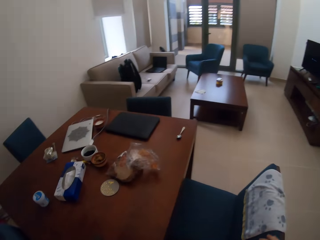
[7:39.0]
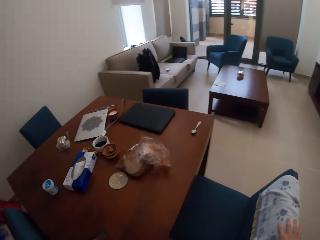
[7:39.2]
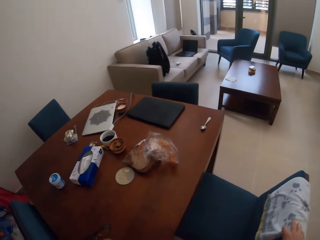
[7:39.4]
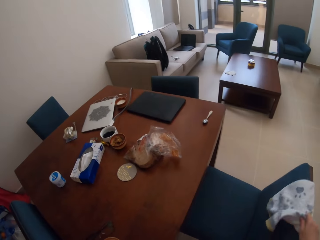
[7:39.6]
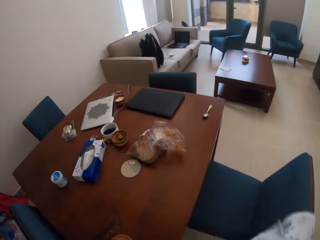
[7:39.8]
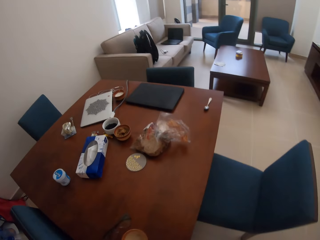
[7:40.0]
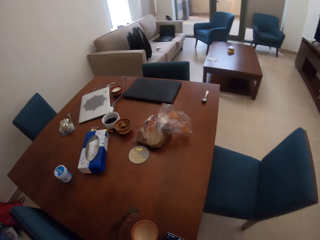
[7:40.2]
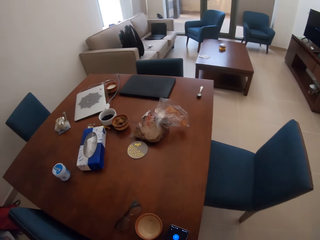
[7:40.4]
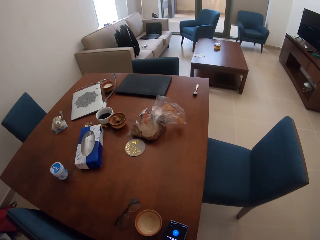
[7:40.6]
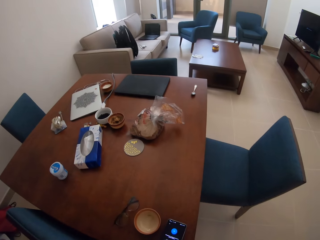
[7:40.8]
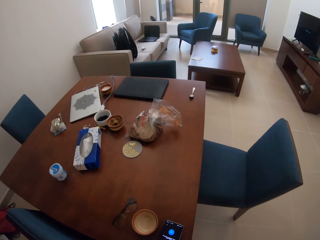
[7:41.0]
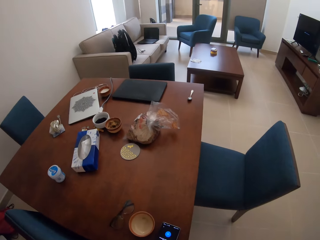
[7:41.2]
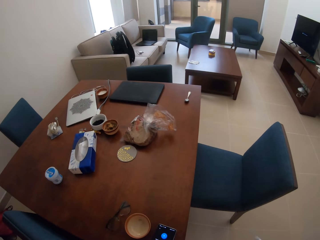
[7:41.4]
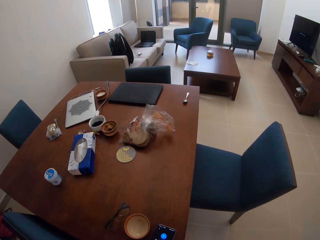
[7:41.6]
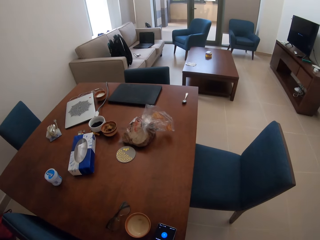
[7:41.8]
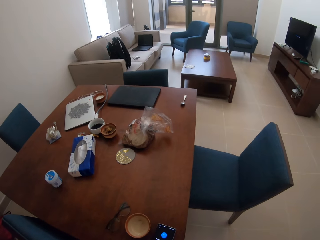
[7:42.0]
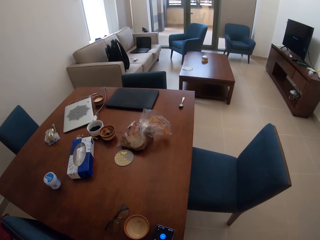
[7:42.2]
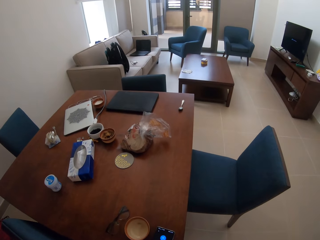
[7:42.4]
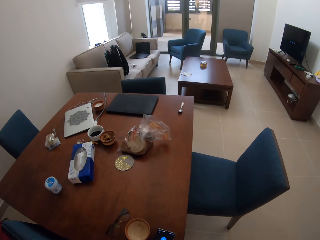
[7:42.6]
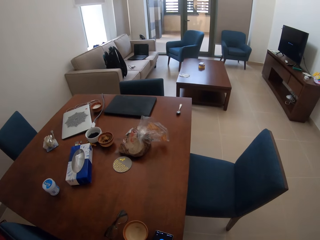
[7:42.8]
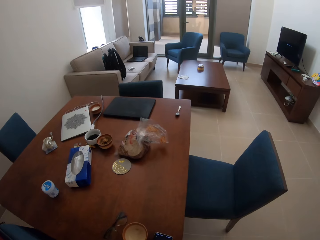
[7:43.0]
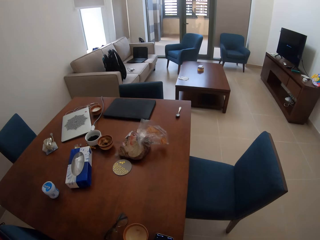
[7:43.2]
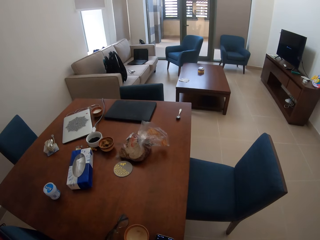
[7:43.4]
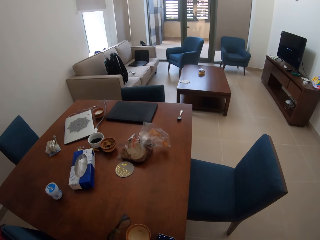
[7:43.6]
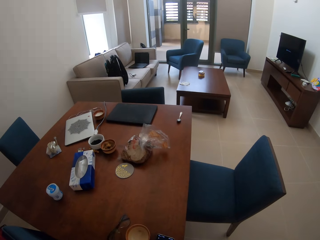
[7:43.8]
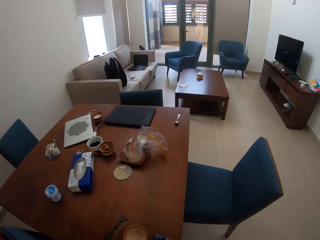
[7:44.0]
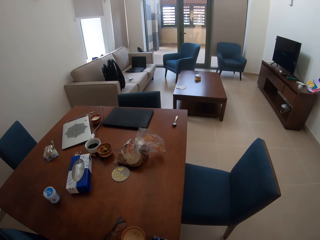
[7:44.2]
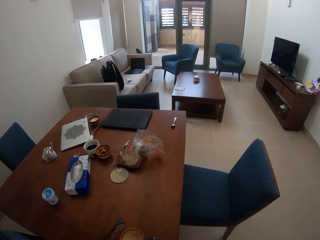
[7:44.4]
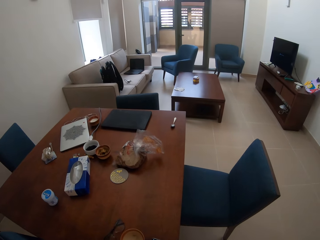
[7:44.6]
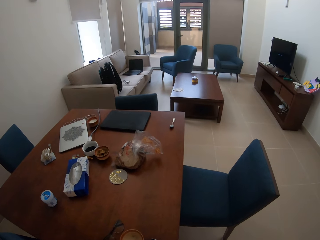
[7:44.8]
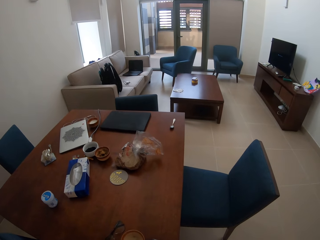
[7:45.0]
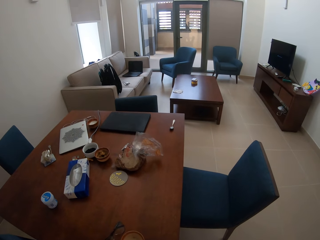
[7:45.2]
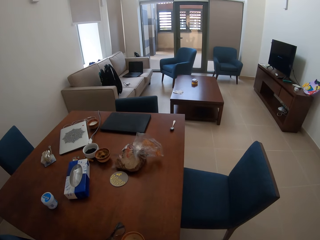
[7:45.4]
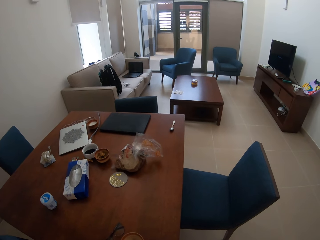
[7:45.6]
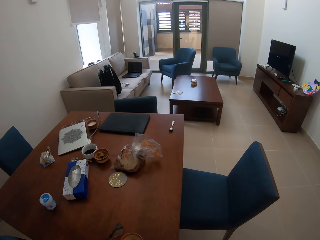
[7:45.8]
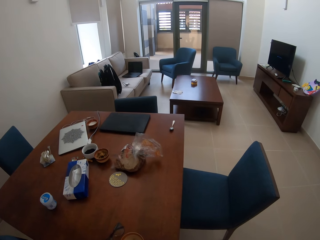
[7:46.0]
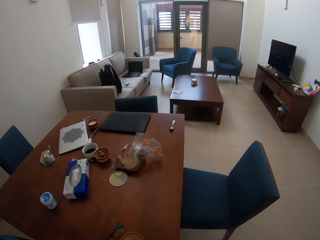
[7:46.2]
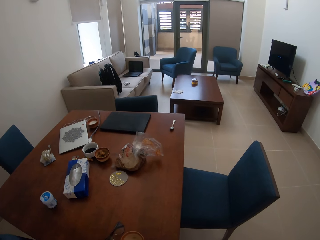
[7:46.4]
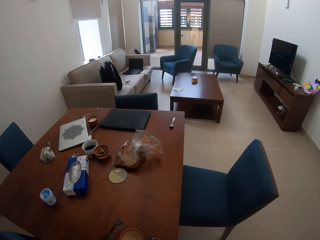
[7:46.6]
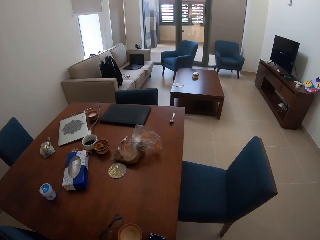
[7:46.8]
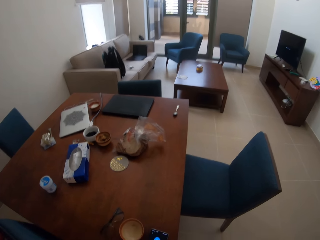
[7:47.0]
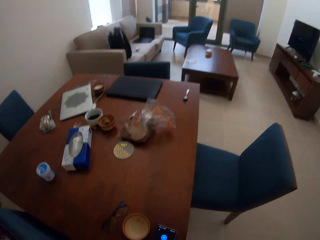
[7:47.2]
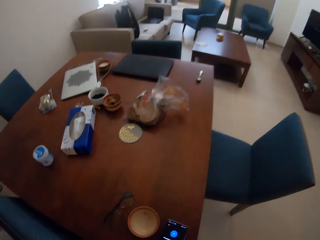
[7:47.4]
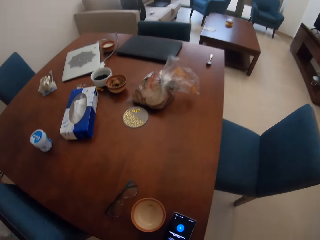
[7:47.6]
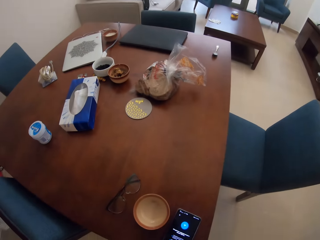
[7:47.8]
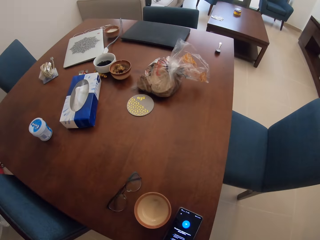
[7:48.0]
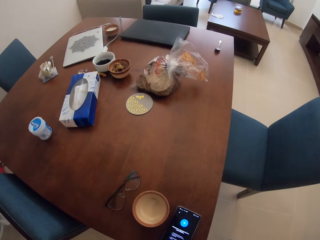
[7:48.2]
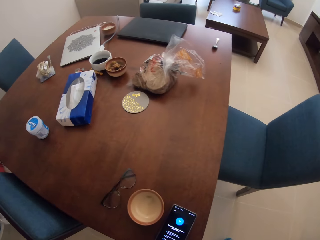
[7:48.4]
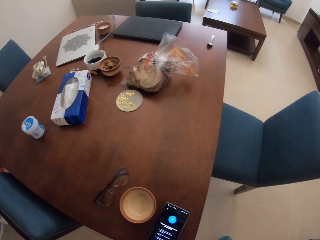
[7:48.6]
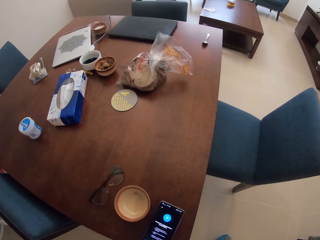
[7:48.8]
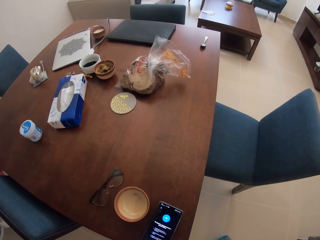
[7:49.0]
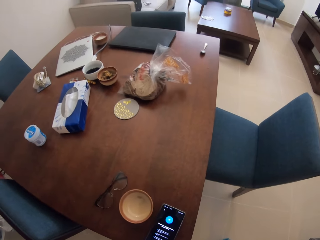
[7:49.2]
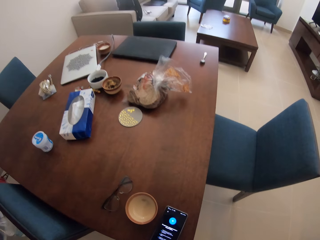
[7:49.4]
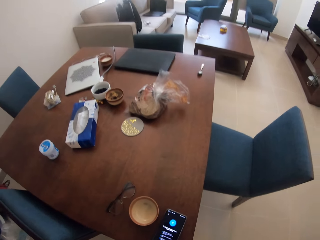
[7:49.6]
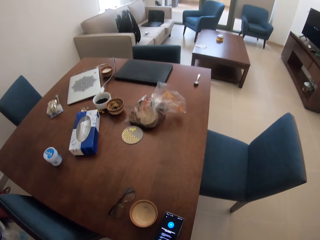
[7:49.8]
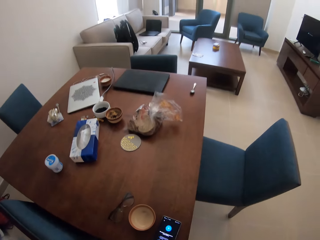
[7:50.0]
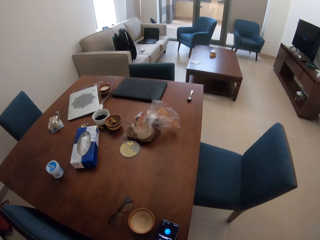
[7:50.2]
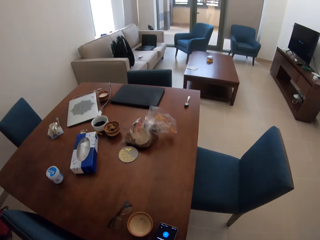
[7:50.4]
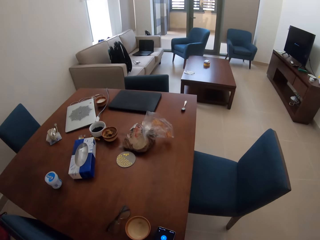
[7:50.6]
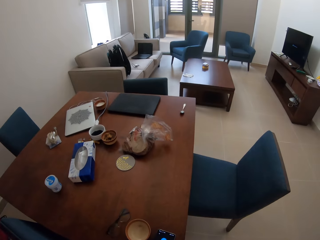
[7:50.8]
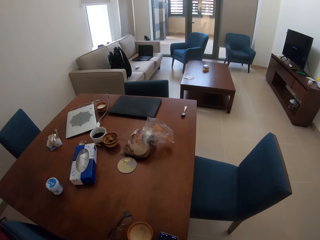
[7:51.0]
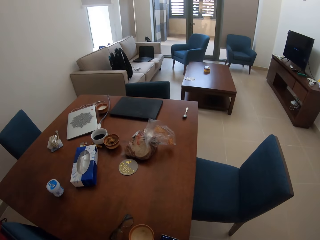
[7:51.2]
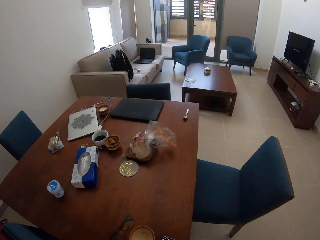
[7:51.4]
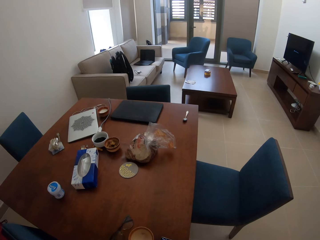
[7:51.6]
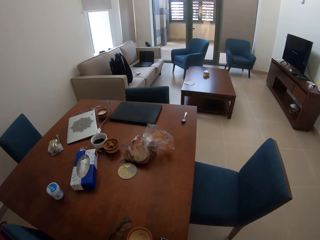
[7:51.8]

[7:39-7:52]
The camera wearer grabs a towel from the dining seat. They touch the phone on the table. They walk around.

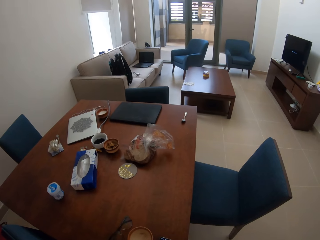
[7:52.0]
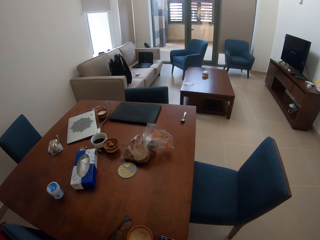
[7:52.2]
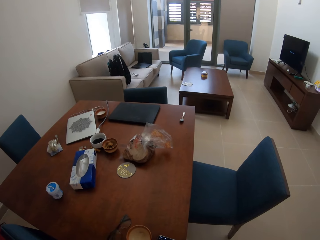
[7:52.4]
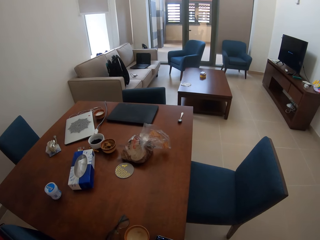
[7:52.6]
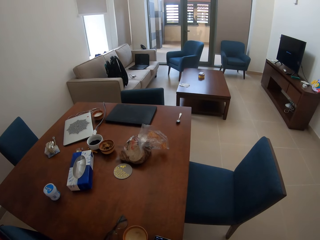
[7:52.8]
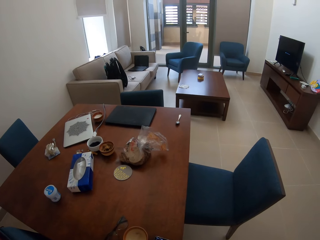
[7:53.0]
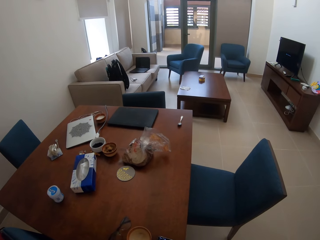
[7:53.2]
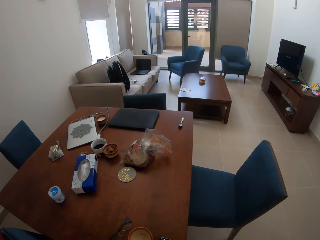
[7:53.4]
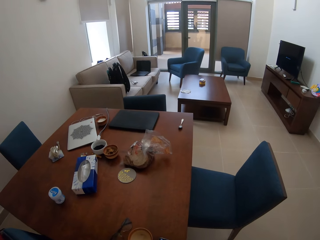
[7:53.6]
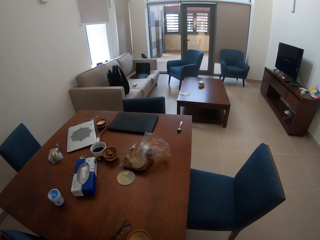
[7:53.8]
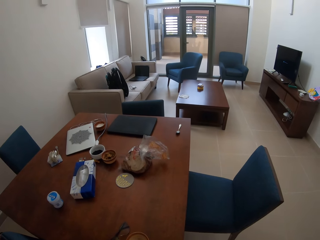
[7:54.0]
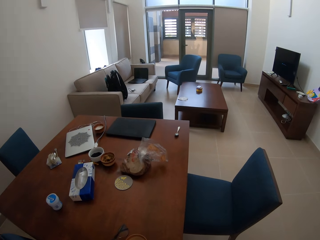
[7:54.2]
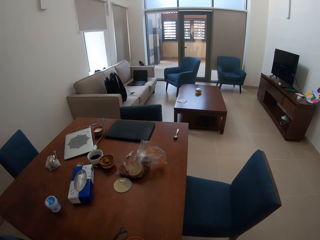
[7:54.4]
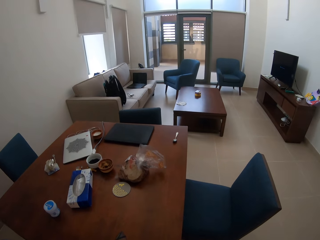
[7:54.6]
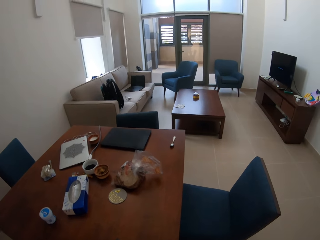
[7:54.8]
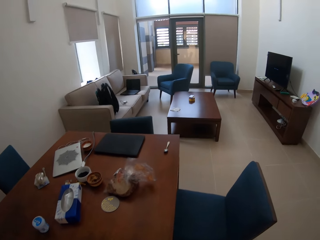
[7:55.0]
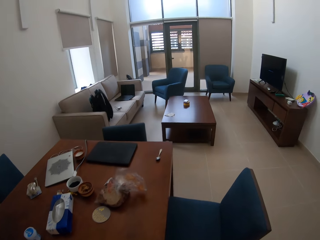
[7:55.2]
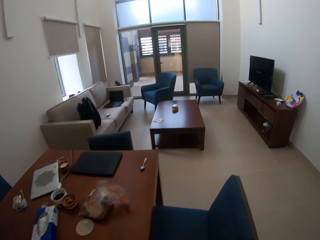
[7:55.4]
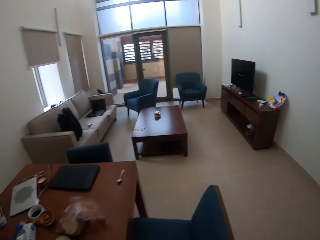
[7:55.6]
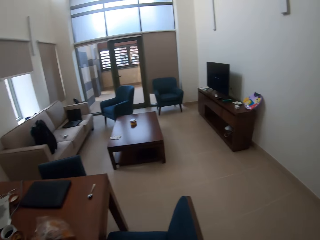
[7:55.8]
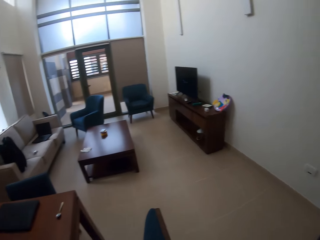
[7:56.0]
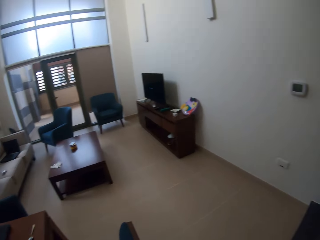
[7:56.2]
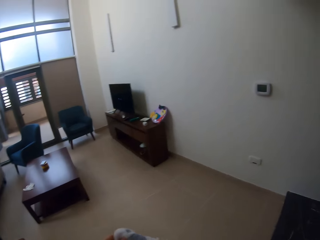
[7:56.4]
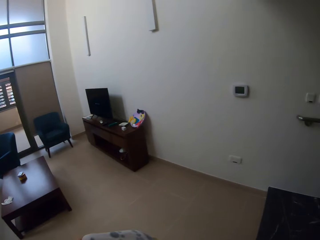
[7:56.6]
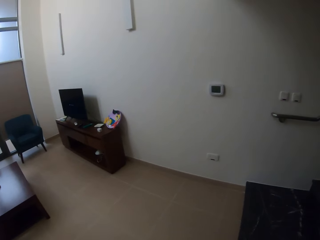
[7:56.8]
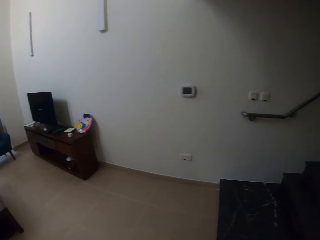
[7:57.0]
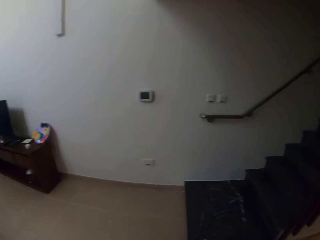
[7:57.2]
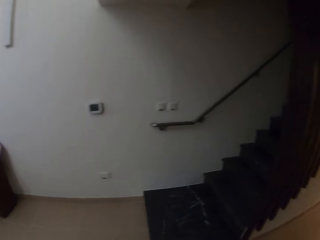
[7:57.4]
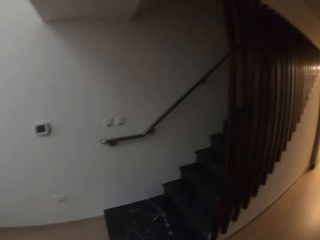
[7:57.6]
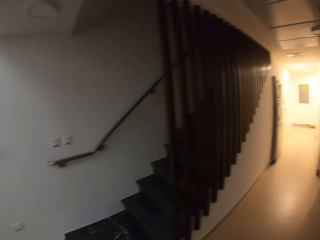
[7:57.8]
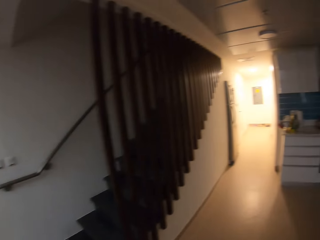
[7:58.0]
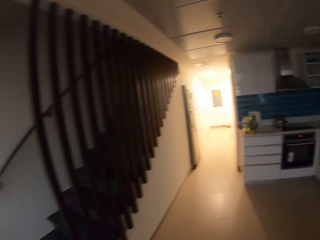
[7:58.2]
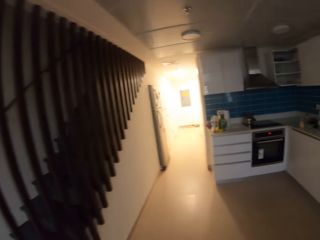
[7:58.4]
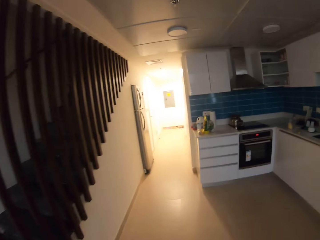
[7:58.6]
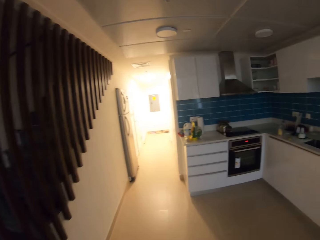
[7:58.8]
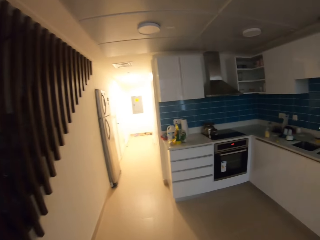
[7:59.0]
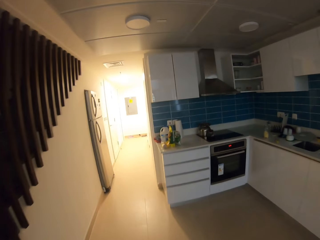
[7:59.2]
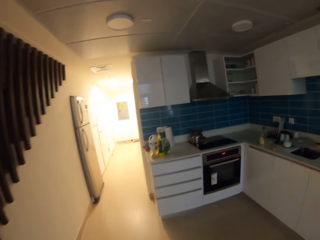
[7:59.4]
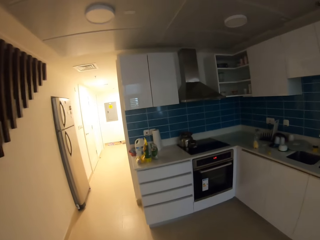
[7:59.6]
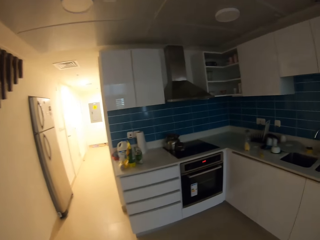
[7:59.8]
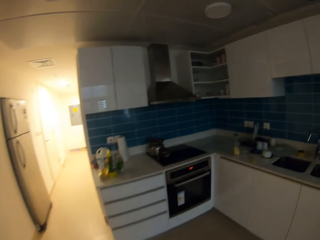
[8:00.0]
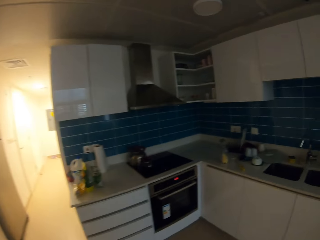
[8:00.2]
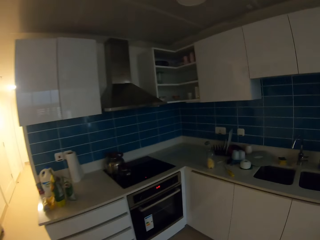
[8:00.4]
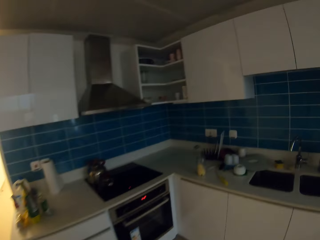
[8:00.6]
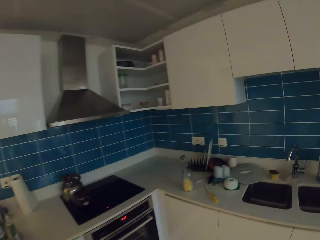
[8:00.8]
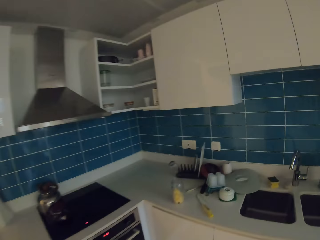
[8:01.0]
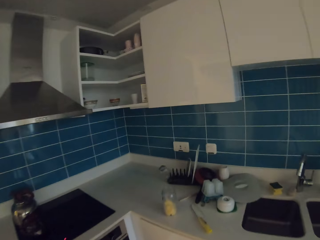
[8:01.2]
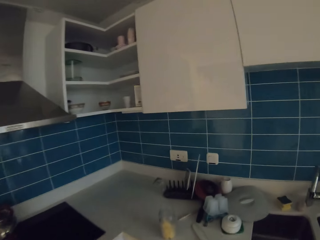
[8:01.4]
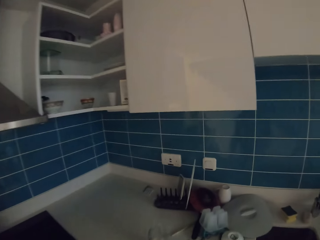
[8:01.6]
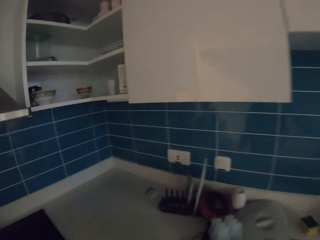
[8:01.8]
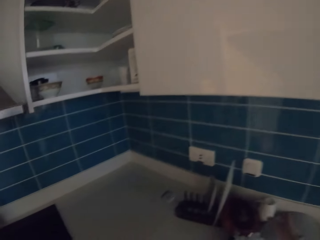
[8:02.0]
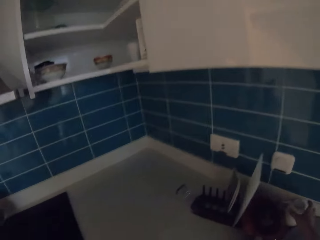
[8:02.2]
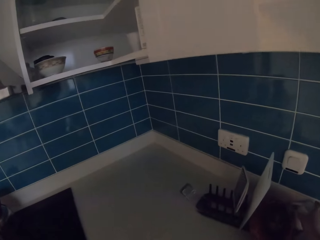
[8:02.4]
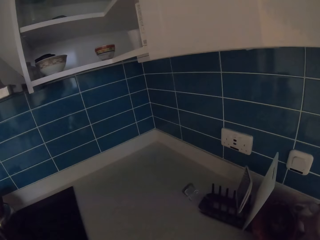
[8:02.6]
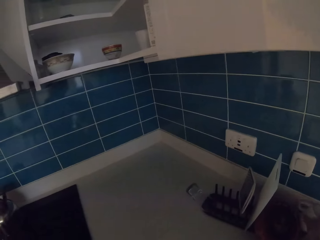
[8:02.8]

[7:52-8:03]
The camera wearer walks to the kitchen.
